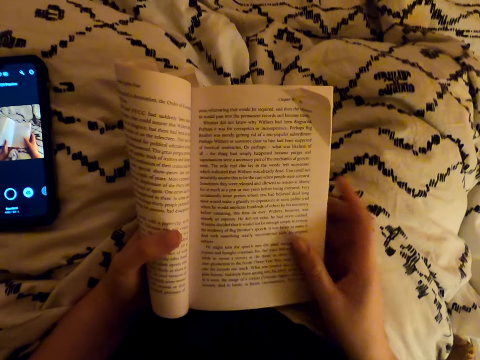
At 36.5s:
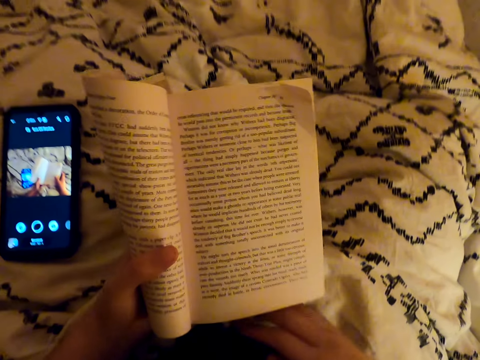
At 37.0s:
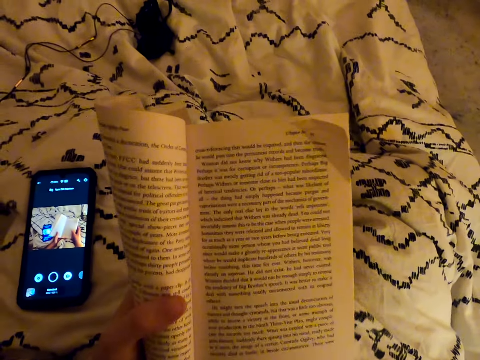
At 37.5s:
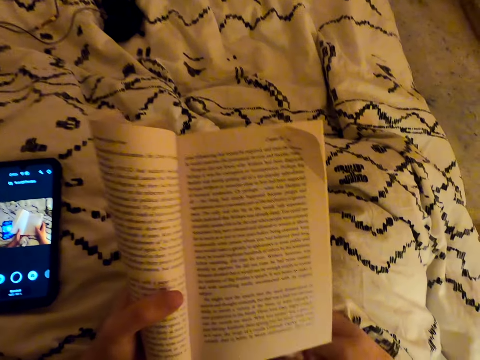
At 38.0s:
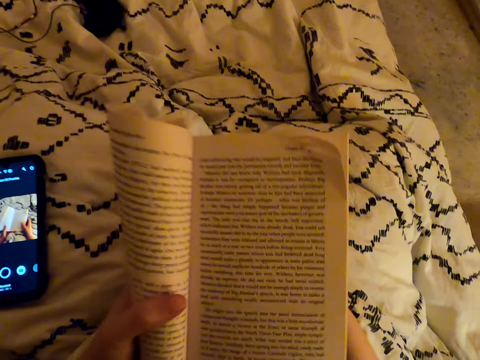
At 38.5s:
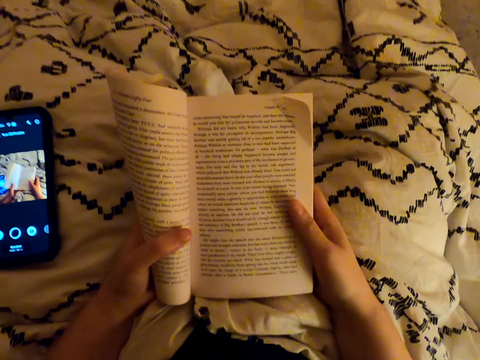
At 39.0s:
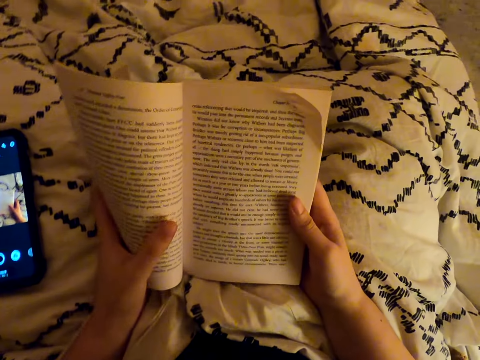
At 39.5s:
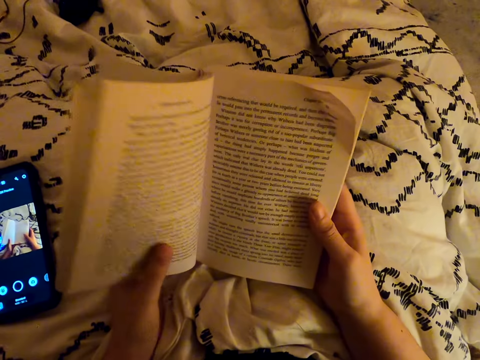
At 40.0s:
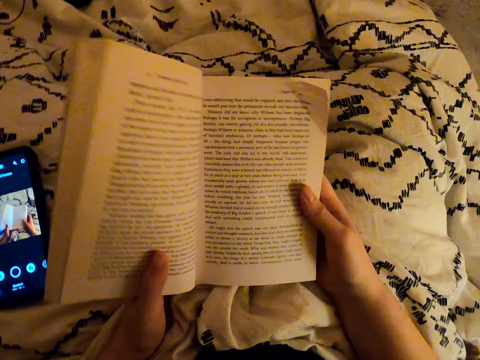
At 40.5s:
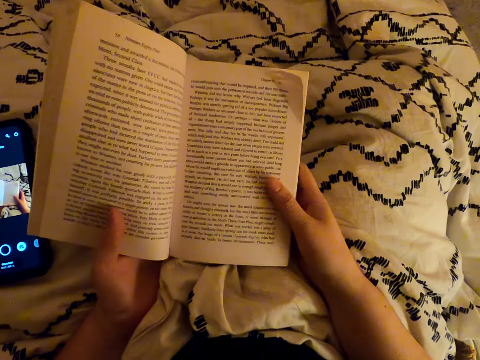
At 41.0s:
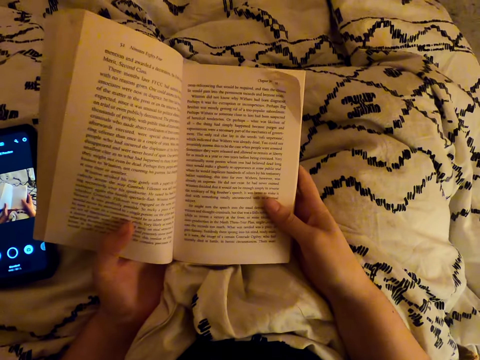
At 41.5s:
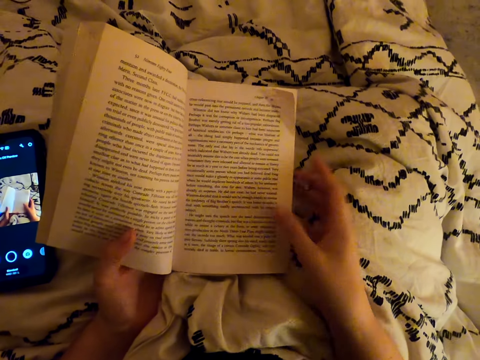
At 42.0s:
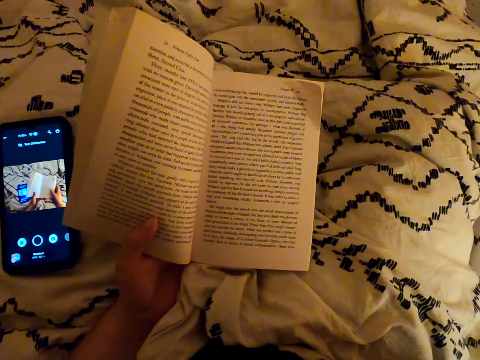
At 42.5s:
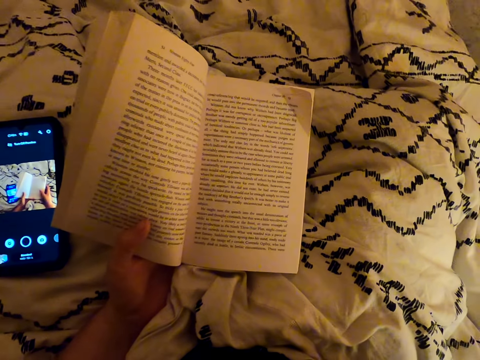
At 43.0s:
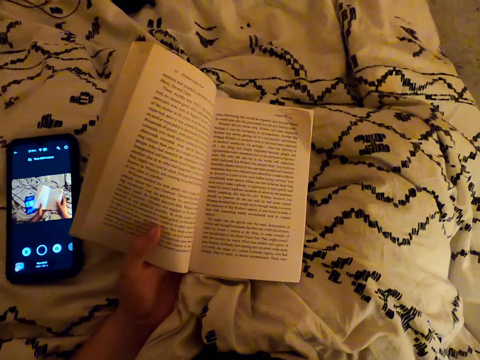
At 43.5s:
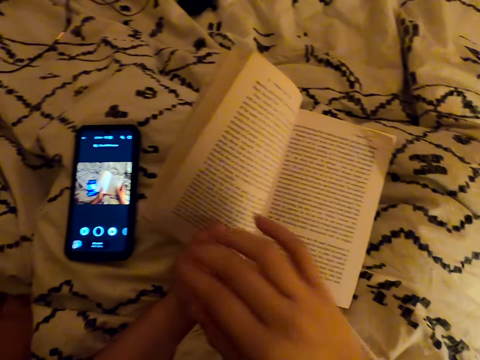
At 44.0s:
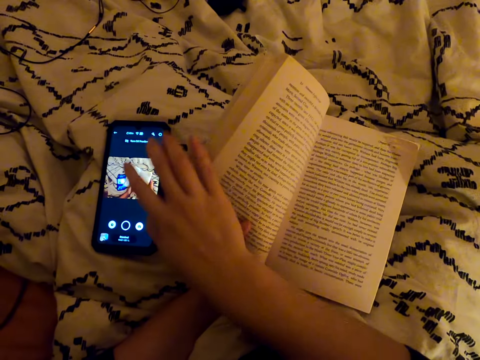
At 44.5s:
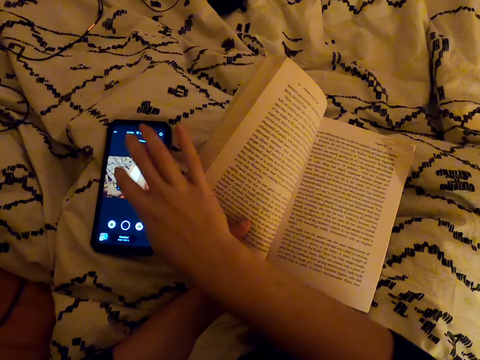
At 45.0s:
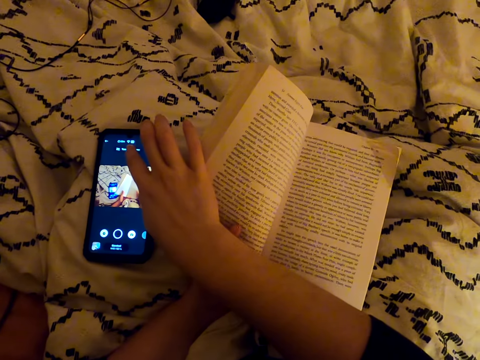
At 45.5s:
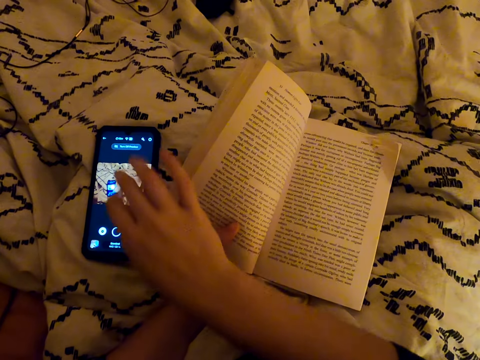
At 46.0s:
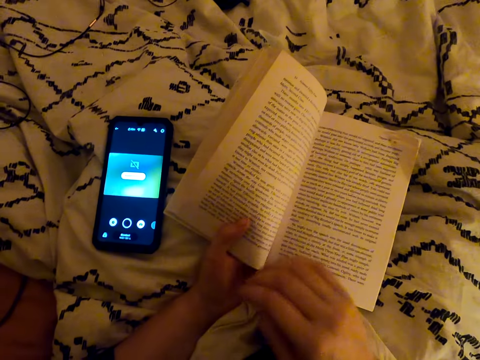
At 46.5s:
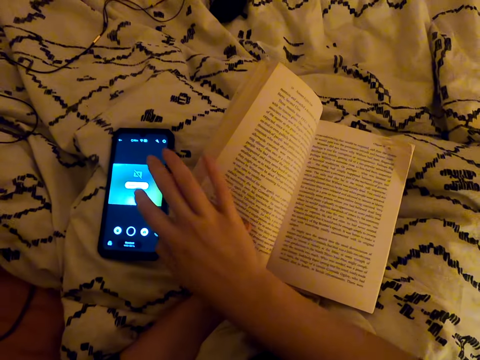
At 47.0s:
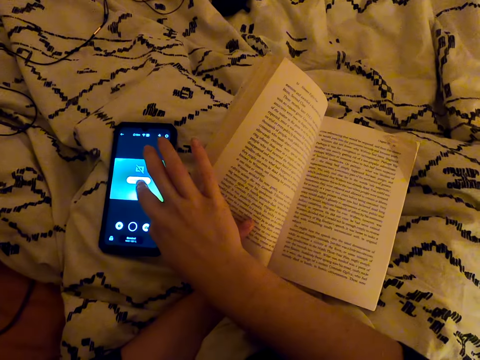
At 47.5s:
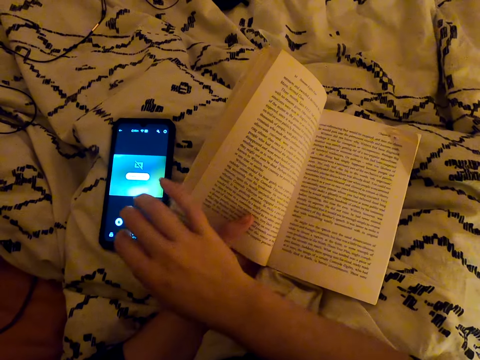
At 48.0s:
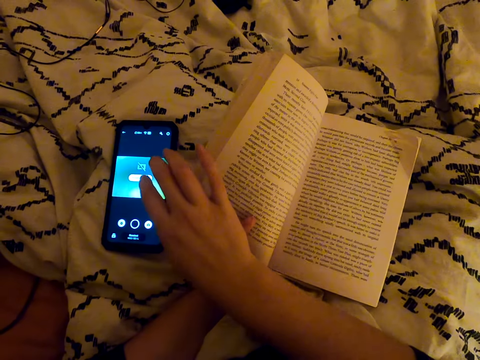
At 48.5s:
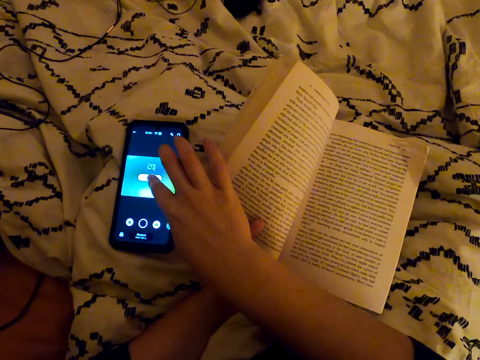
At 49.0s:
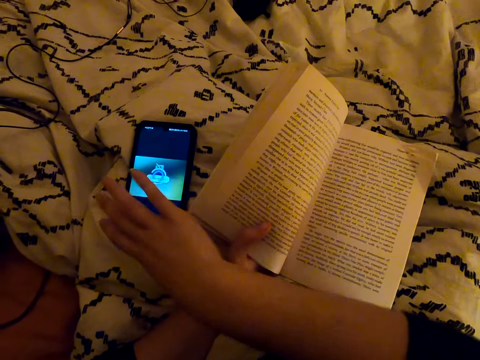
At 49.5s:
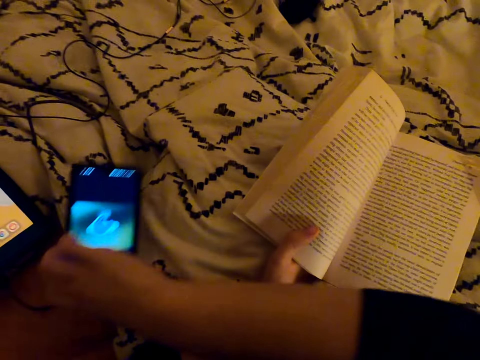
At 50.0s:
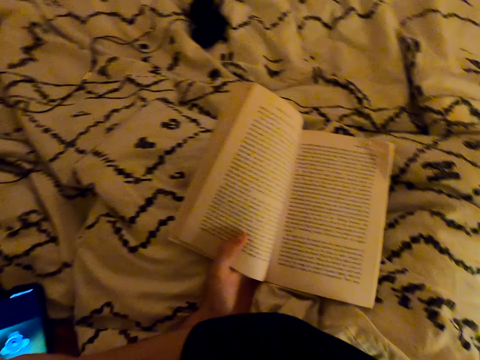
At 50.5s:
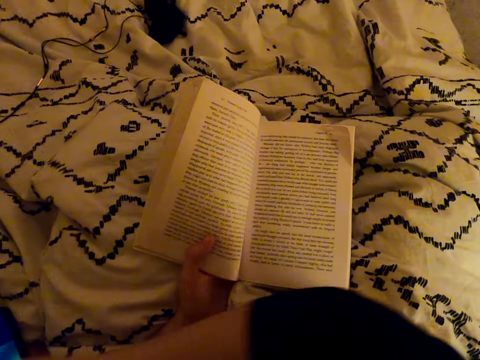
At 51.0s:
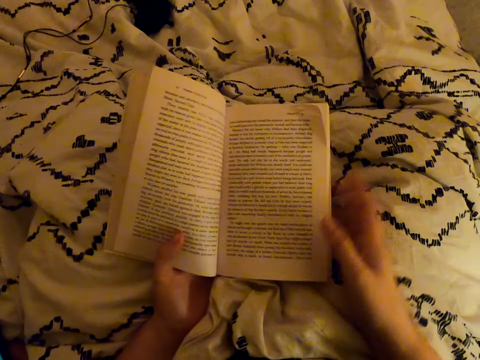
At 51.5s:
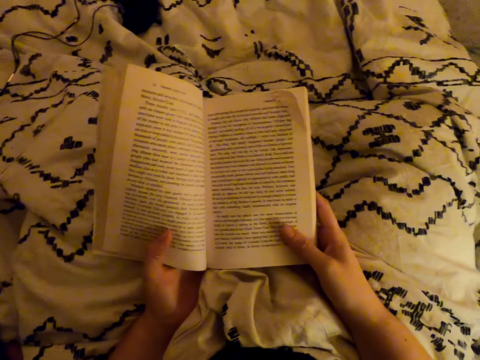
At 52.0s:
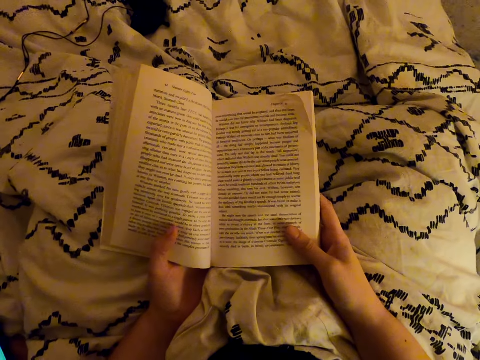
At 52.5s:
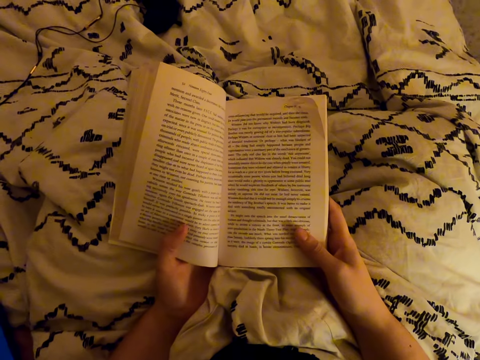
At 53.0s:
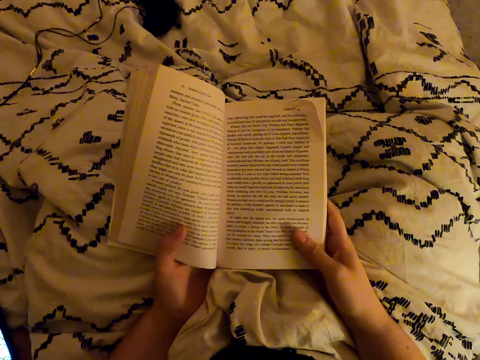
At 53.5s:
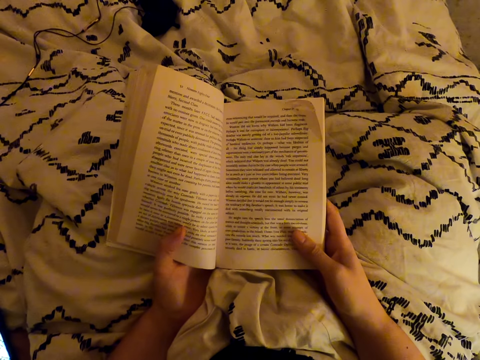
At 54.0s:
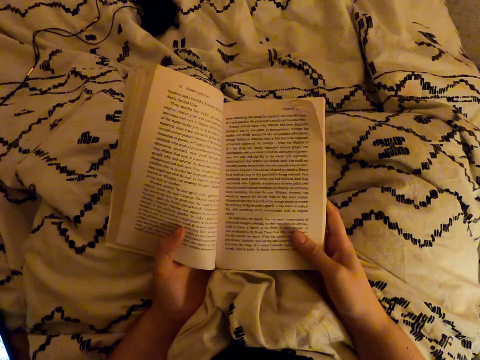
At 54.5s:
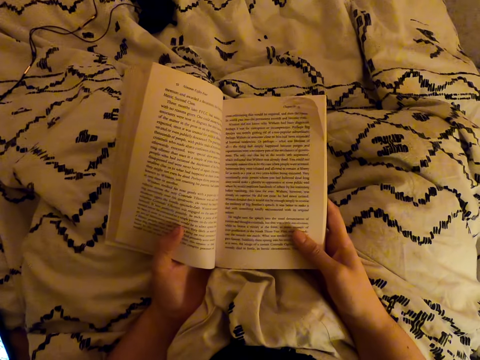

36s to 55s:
The camera wearer adjusts the book. They fix the camera. They operate the cellphone. They move the cellphone. They hold the book with both hands and read the book.

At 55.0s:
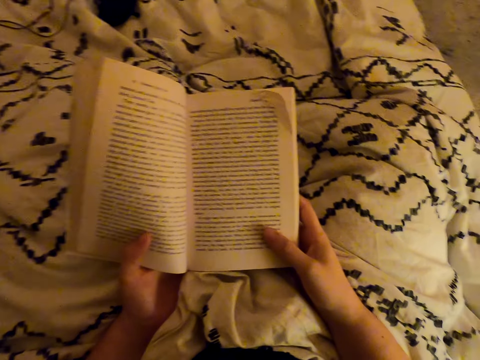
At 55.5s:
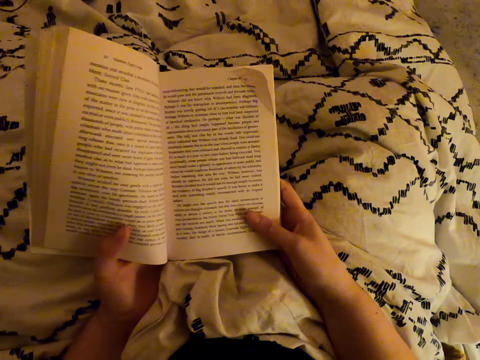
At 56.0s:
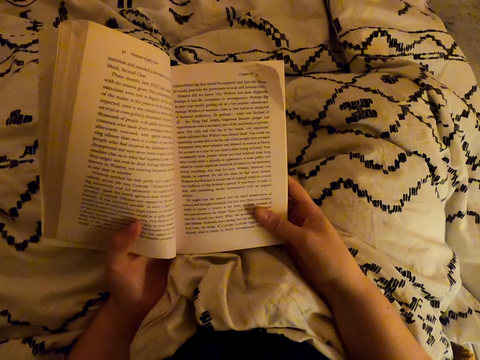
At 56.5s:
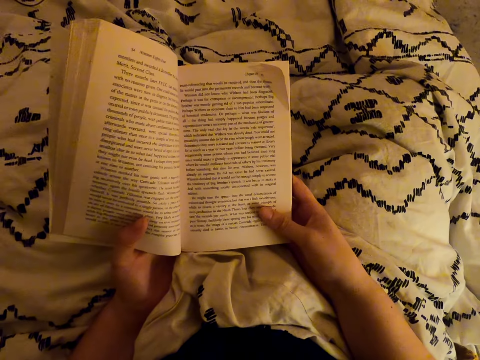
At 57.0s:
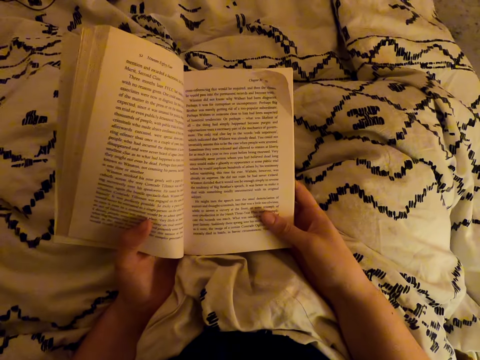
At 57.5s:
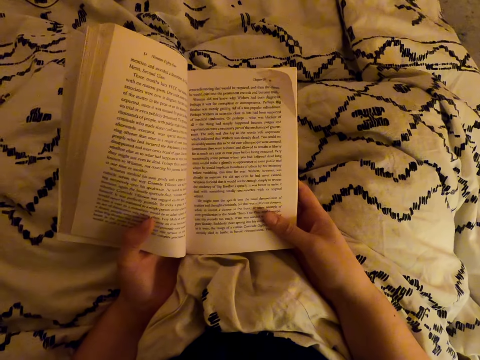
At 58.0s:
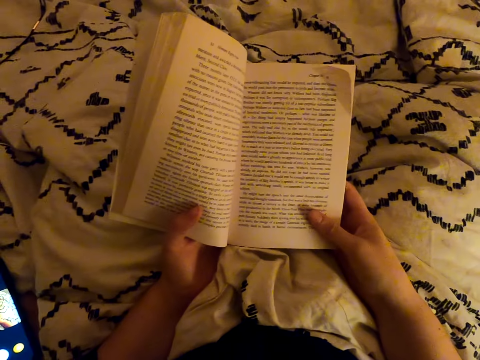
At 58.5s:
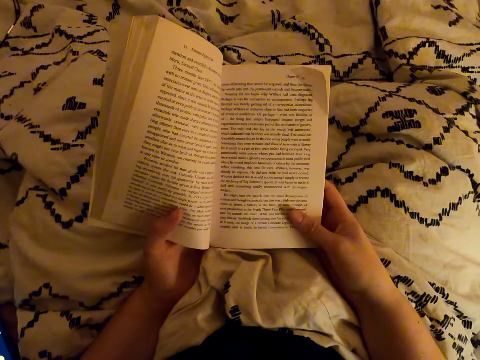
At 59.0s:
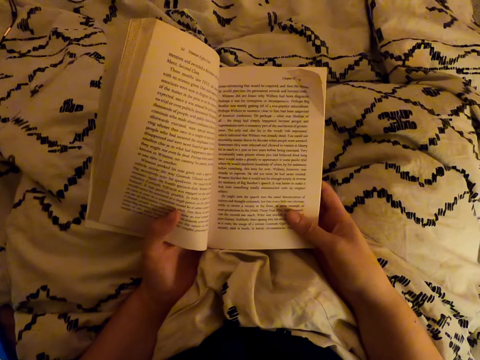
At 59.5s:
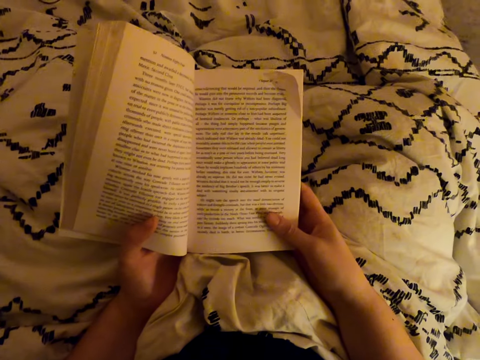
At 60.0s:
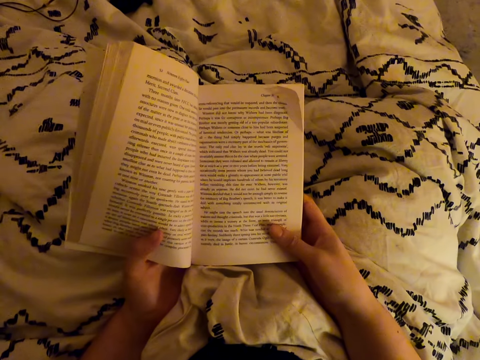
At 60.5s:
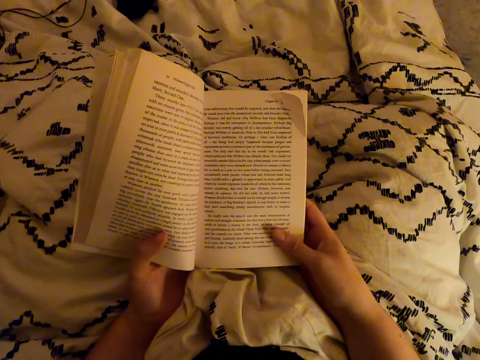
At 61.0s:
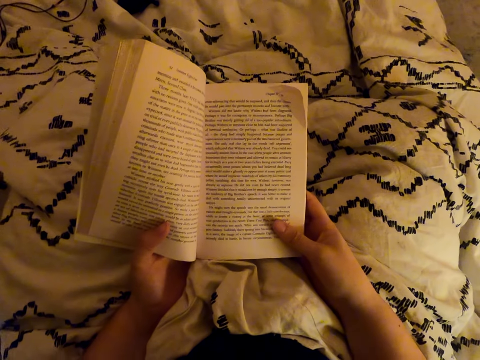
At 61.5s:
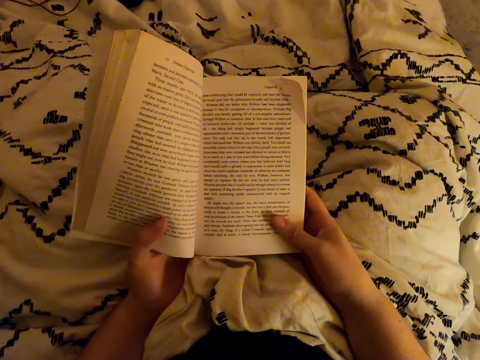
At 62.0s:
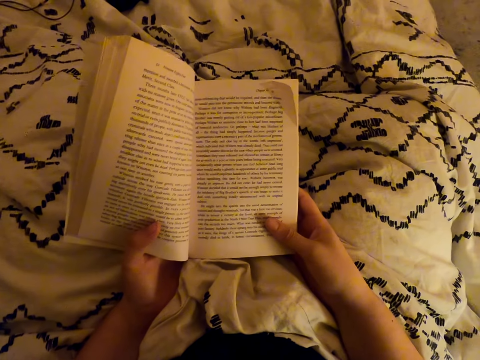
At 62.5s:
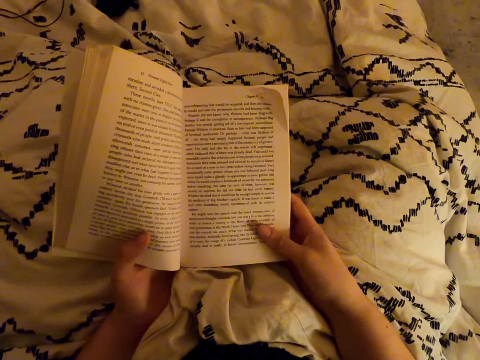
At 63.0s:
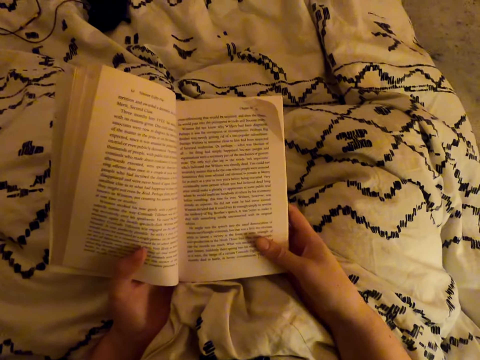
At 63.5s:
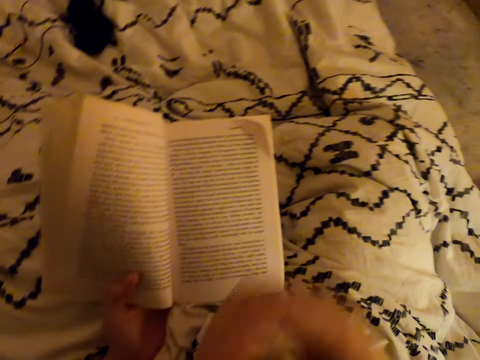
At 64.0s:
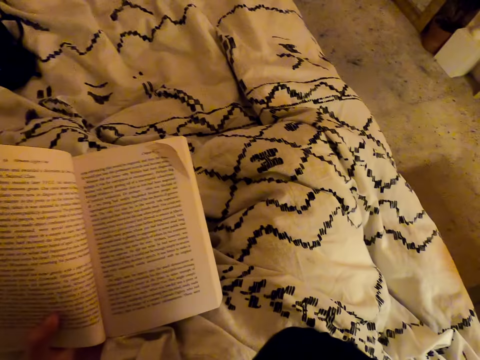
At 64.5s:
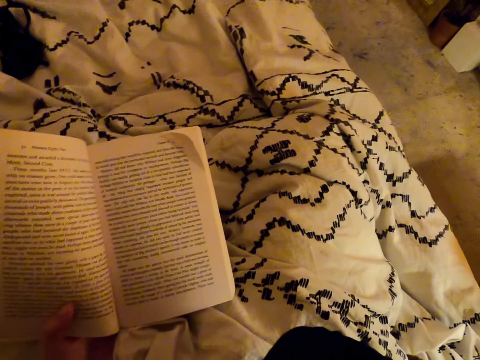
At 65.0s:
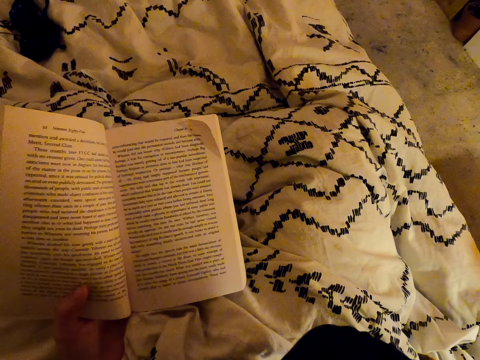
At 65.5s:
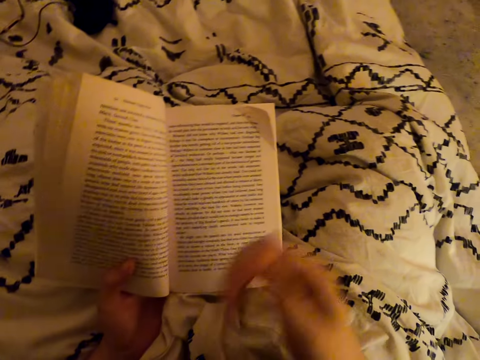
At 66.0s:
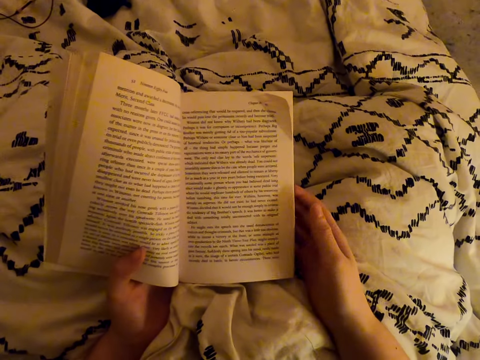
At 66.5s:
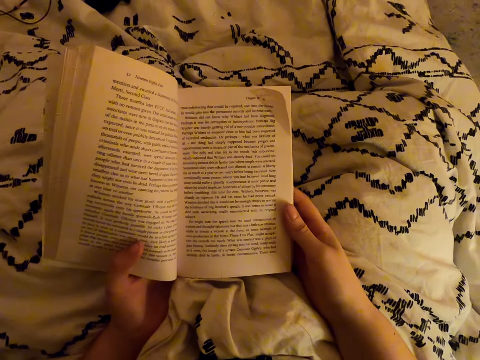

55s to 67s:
The camera wearer fixes the camera.
